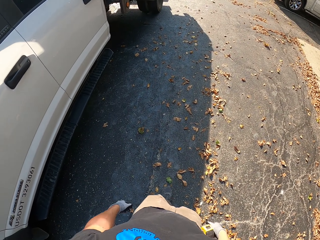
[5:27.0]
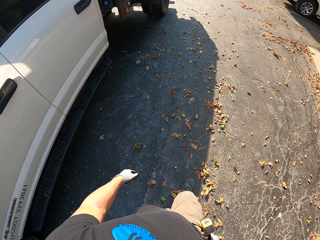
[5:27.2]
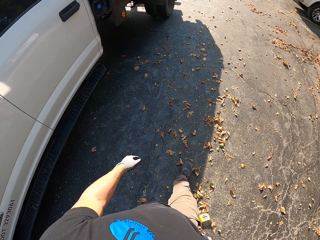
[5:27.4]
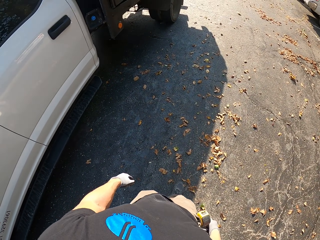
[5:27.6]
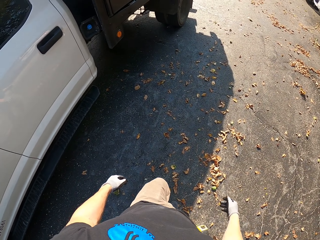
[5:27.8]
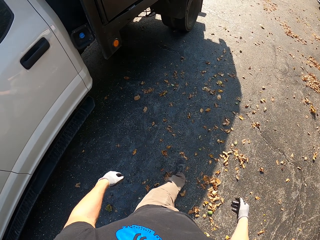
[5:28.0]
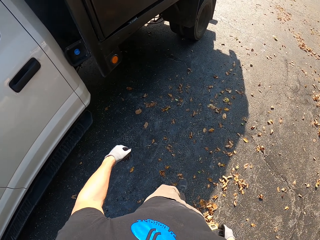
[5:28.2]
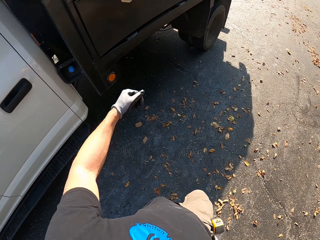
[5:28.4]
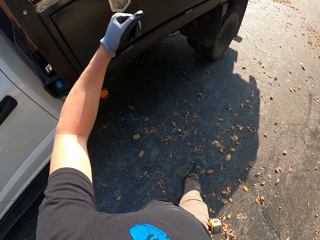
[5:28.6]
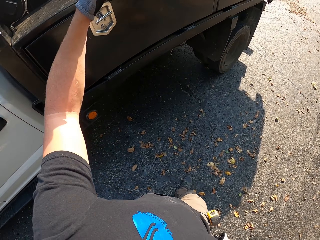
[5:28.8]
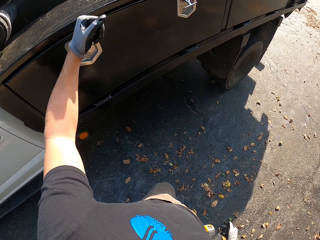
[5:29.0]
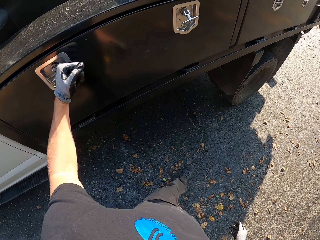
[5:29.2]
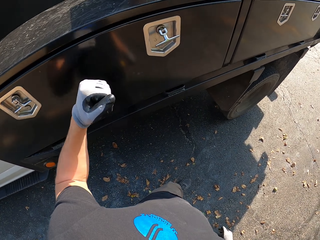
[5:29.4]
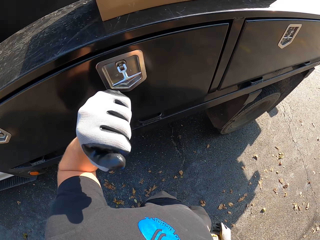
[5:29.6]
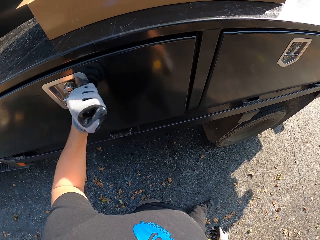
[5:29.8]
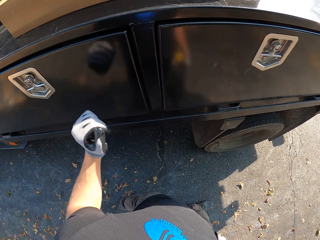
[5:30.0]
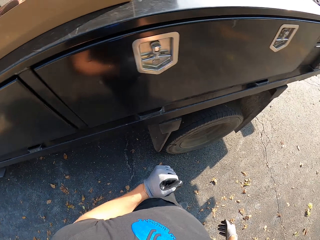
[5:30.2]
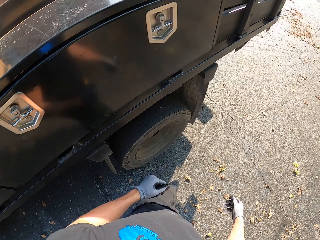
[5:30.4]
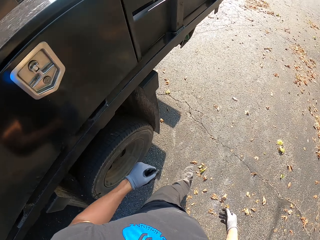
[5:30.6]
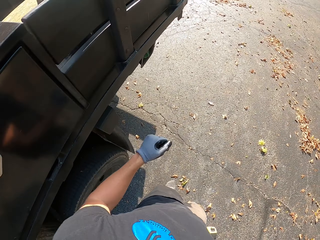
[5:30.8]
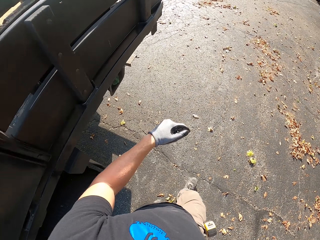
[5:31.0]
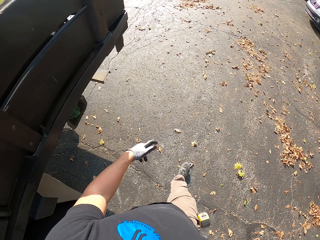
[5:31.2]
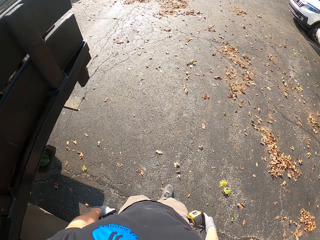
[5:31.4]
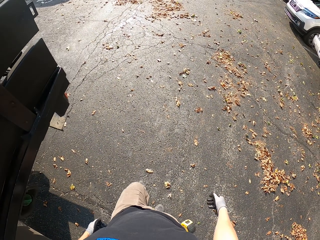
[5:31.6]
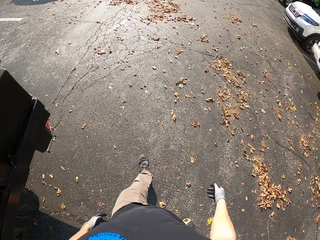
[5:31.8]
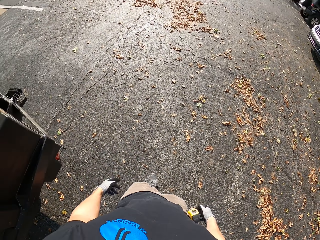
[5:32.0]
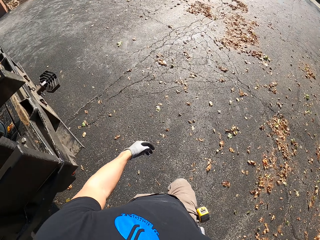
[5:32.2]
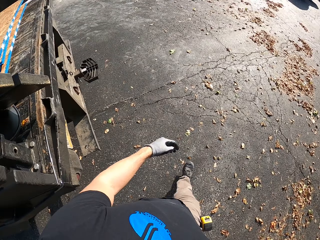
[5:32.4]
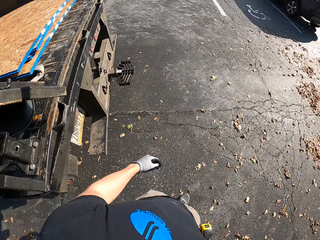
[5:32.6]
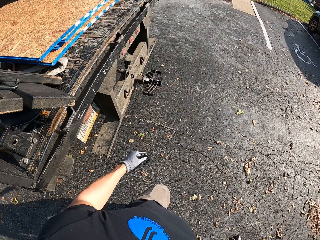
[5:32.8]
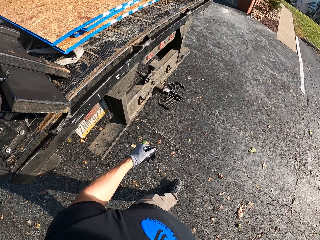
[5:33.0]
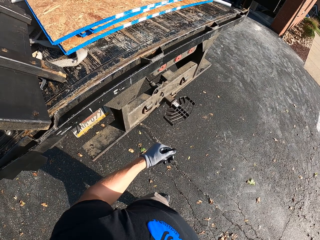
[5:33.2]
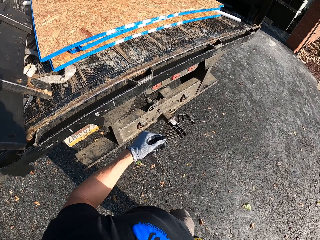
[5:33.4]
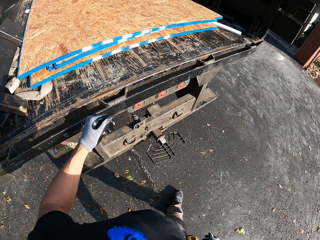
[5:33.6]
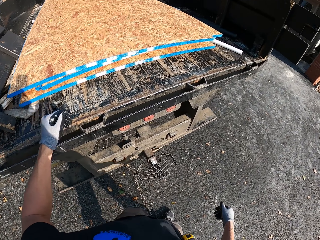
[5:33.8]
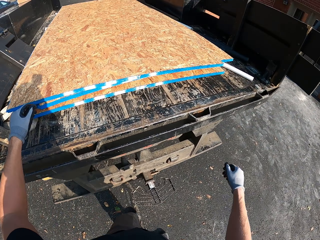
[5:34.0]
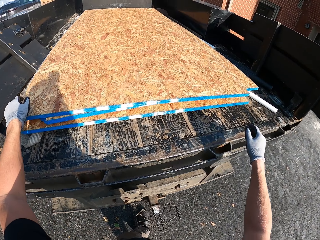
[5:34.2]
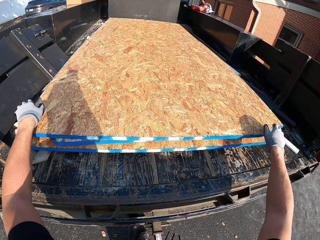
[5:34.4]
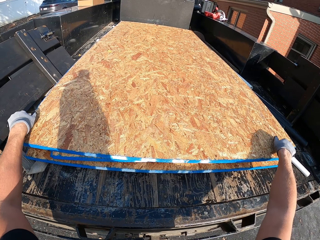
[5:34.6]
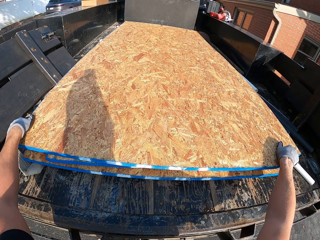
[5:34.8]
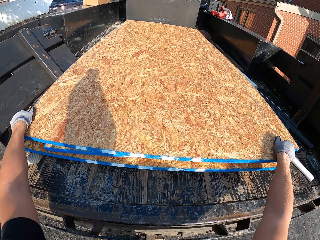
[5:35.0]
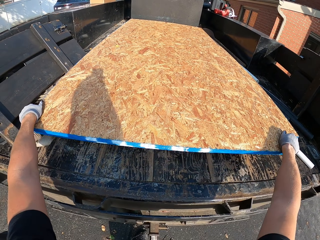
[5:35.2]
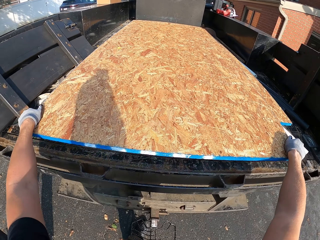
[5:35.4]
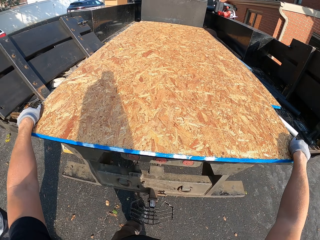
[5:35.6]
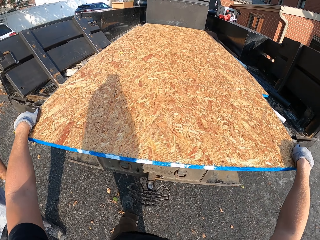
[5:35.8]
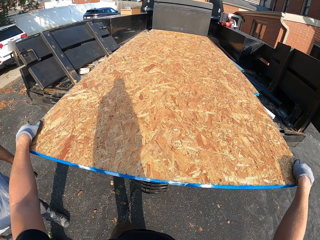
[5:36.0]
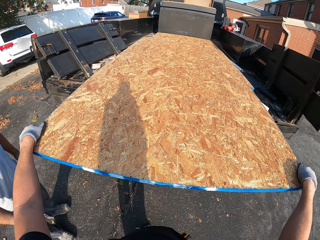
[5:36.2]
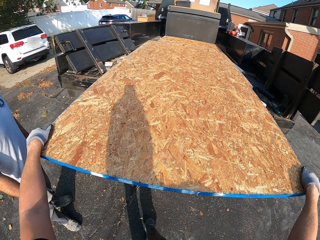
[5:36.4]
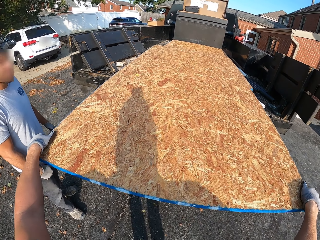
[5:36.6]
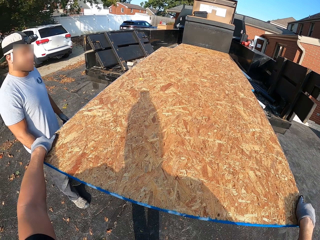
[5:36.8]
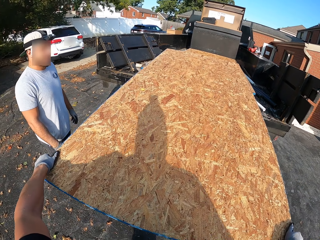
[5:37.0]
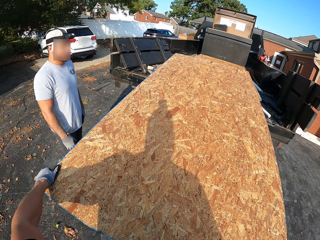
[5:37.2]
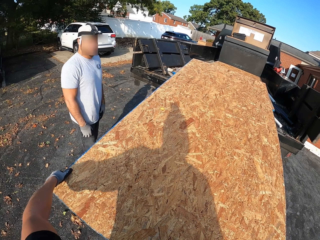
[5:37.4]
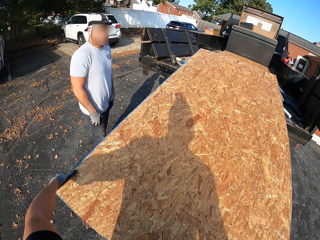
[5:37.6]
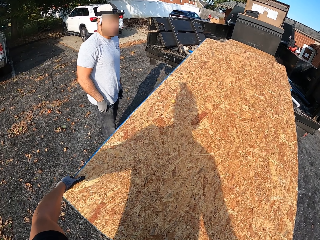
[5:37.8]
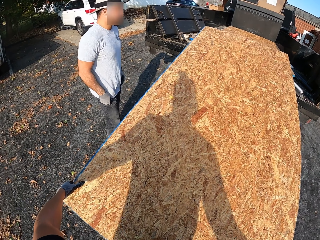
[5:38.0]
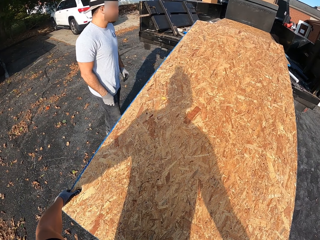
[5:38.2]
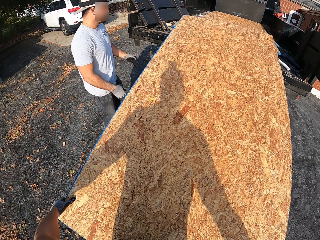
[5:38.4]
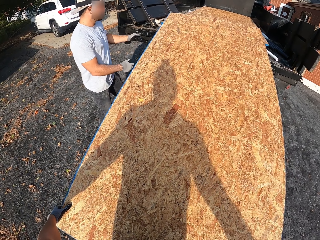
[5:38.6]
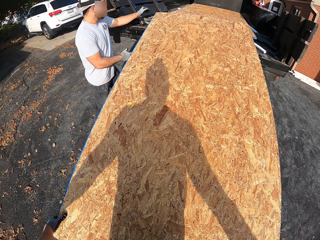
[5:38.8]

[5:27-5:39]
The camera wearer taps a hand on the truck. They walk to the back of the truck. They pull a cardboard. They drag the board from the vehicle. A man stands close to the camera wearer.

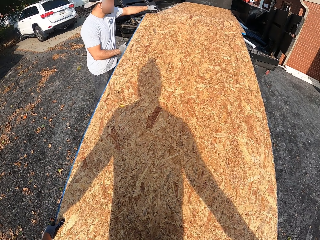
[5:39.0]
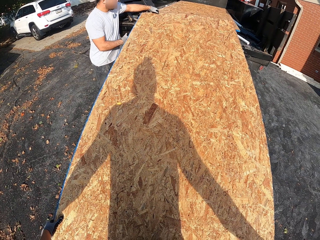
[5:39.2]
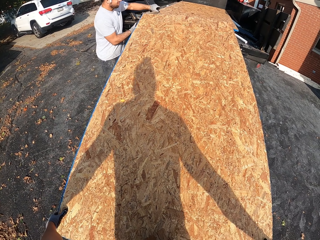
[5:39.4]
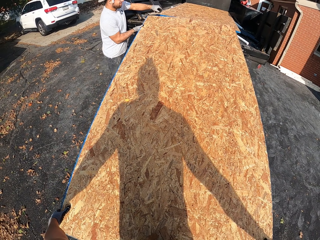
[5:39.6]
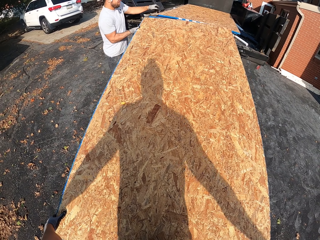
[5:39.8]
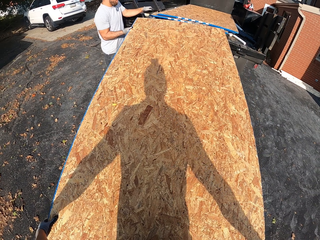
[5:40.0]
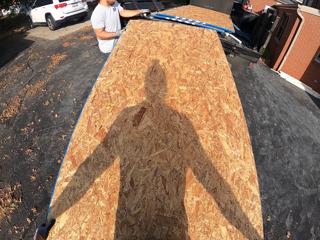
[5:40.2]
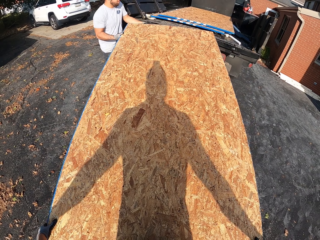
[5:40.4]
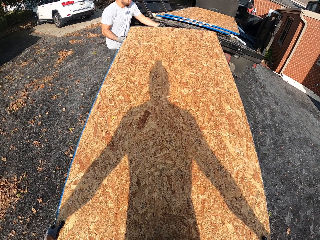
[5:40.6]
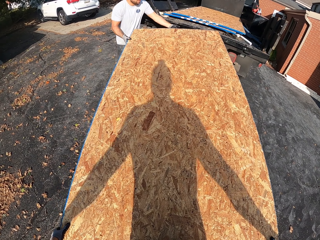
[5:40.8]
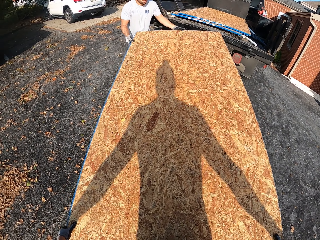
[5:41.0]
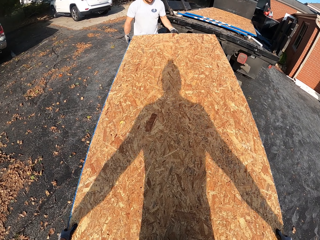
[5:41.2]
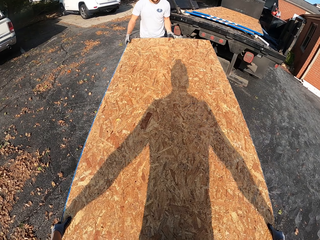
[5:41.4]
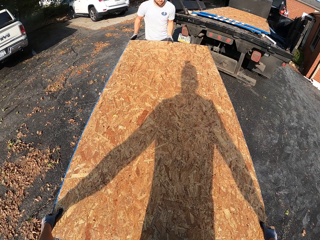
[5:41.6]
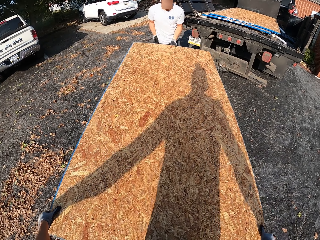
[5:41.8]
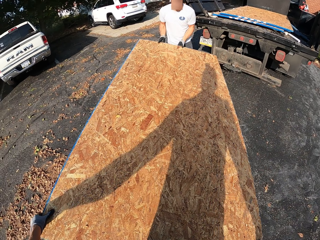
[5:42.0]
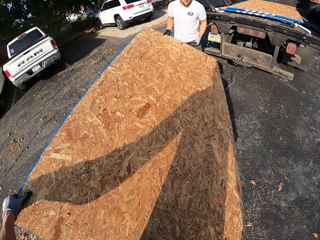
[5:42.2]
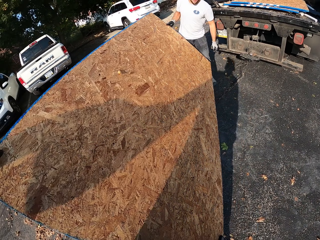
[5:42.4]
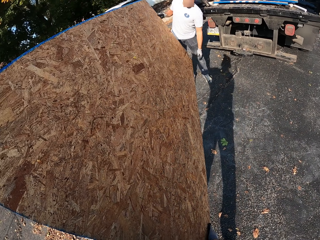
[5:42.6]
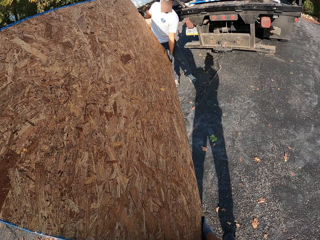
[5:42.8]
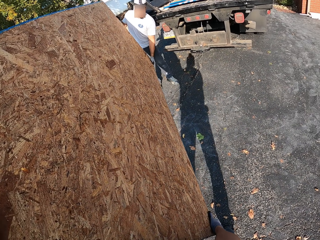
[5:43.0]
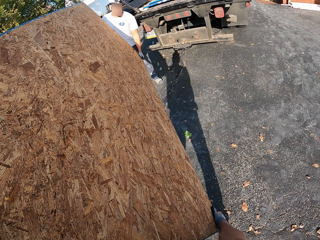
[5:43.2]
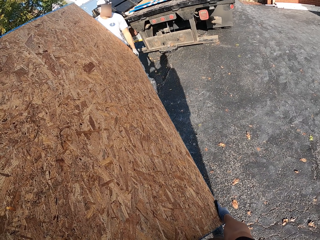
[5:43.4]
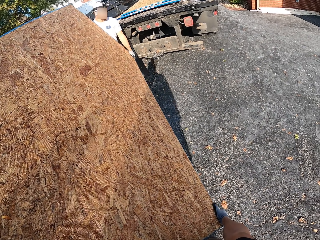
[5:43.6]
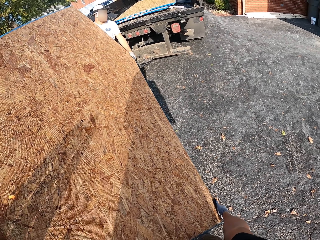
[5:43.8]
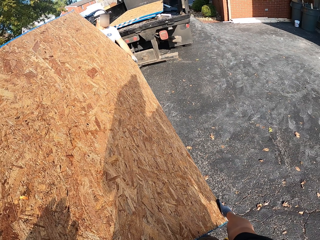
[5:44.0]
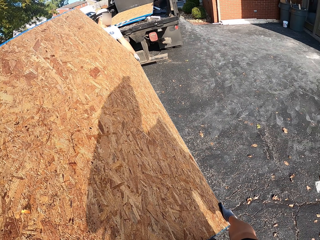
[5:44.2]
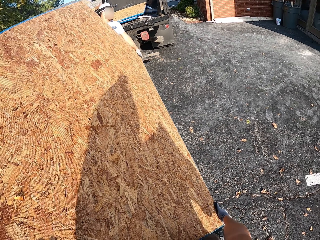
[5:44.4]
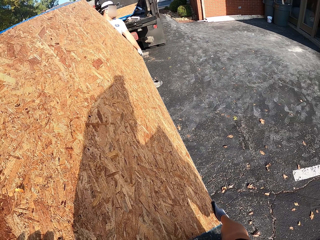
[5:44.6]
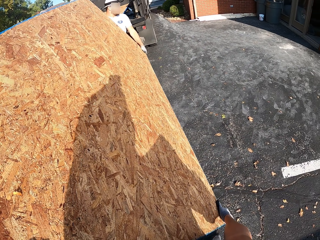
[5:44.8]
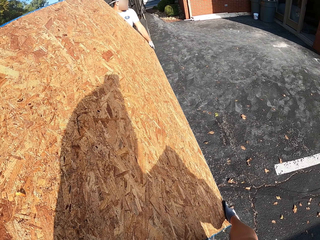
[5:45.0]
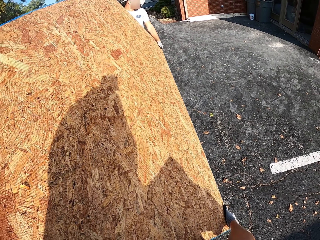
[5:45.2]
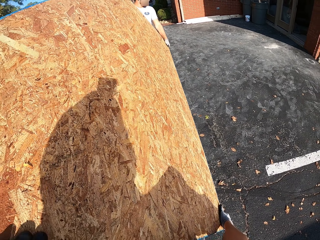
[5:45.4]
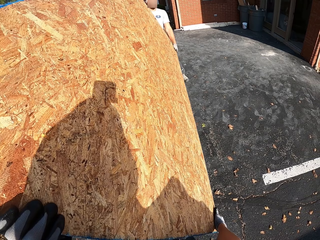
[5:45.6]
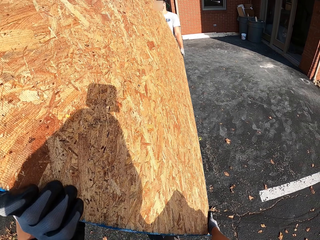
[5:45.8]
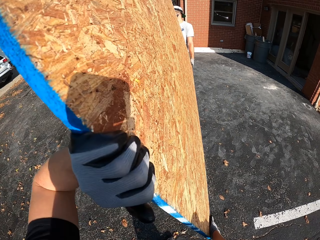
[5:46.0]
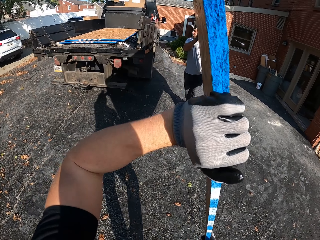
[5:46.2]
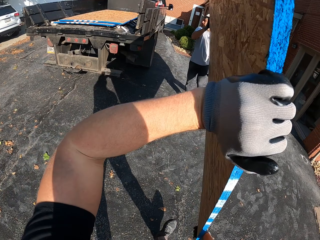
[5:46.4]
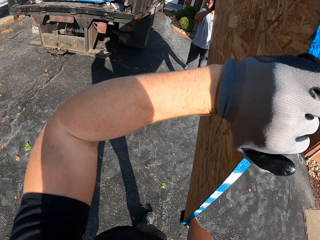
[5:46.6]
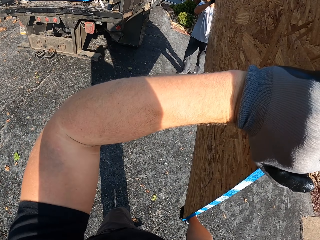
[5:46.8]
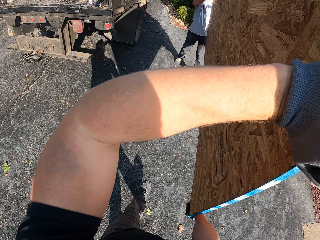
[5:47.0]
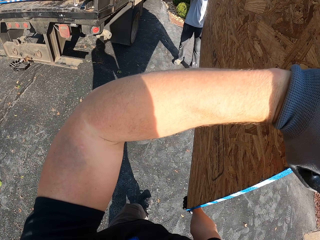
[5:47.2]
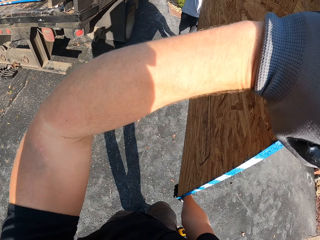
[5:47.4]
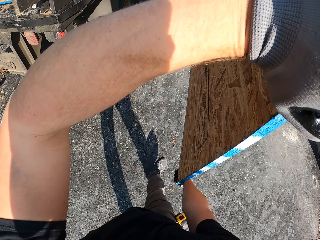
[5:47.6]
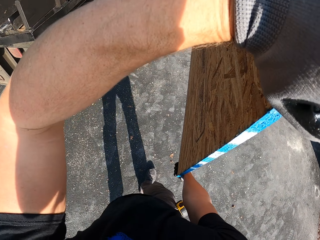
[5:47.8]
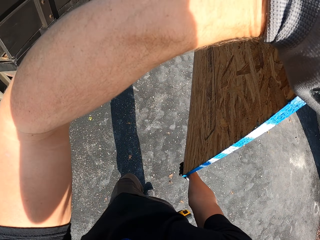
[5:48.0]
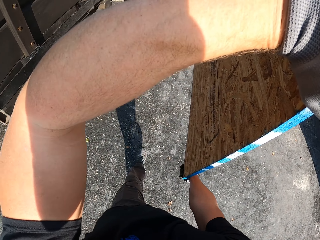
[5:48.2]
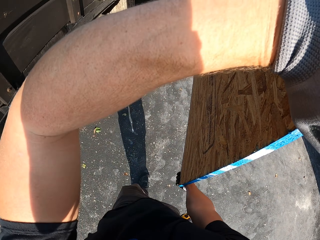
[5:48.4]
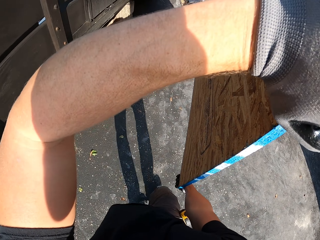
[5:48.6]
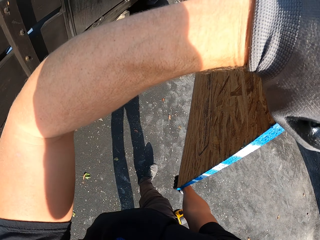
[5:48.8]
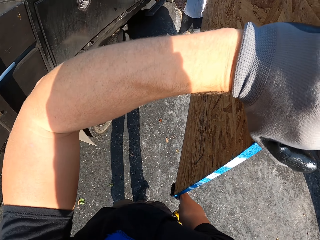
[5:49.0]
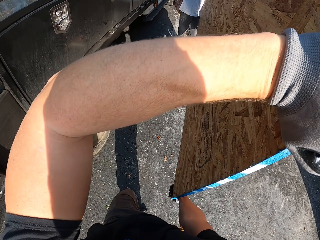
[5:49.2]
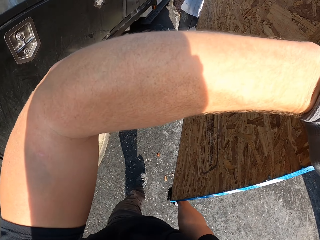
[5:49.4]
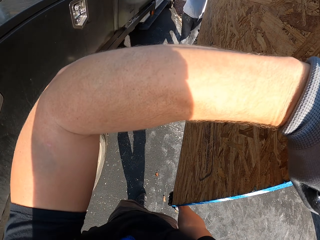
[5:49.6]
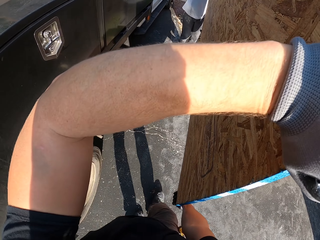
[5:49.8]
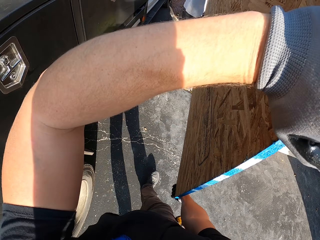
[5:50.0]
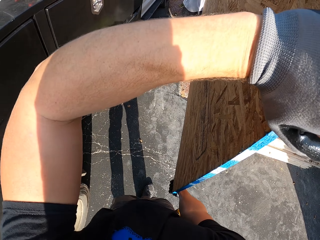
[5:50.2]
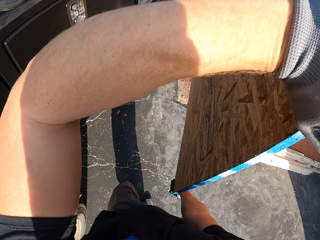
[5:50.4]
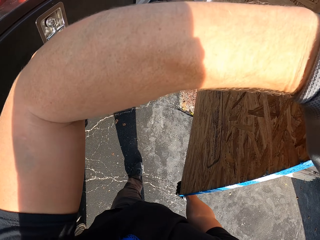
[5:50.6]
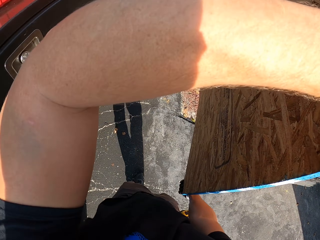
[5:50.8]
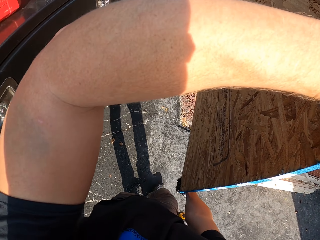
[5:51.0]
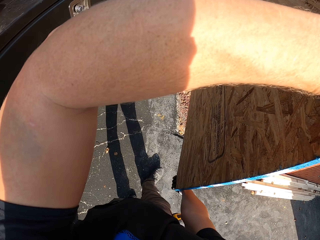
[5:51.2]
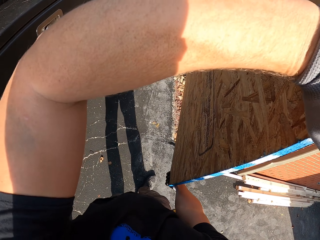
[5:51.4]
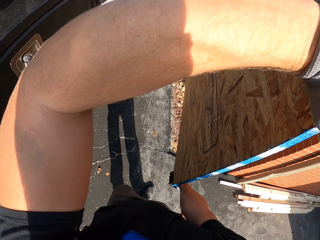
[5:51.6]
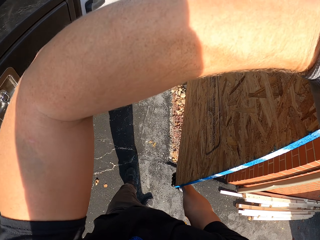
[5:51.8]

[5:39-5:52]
A man holds the board. The man carries the board with the camera wearer. The camera wearer carries the board. They carry the board.
